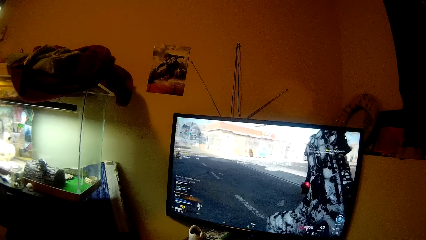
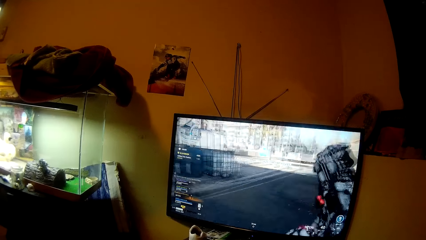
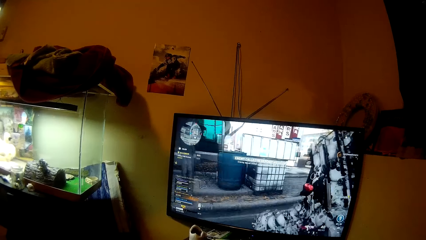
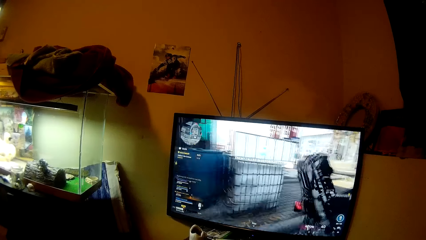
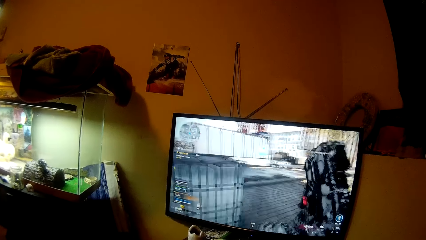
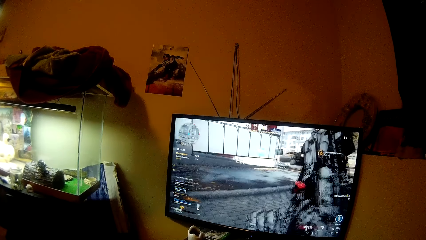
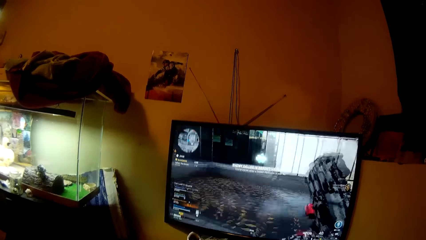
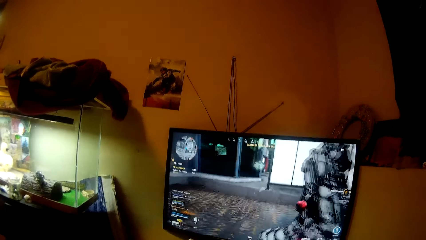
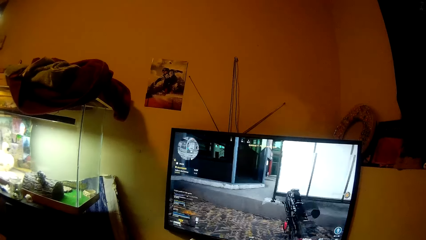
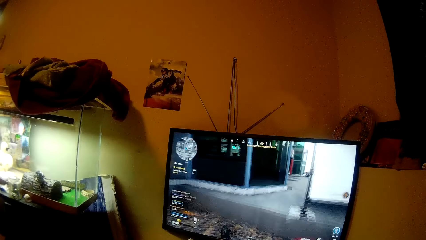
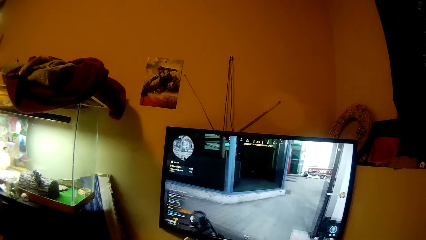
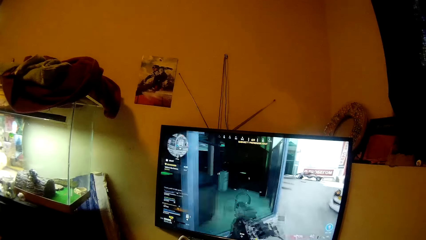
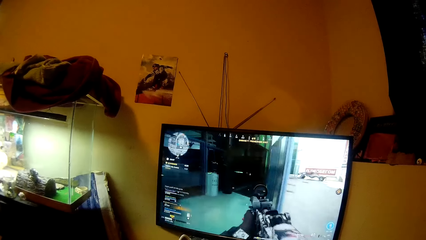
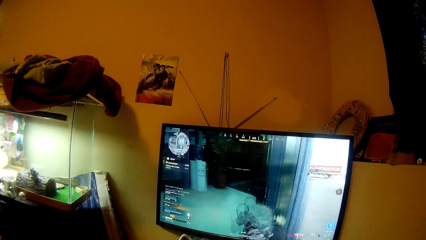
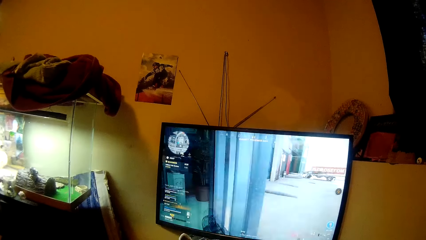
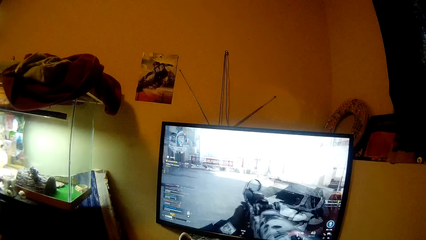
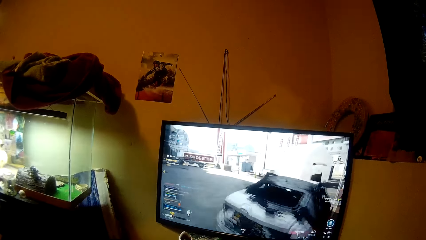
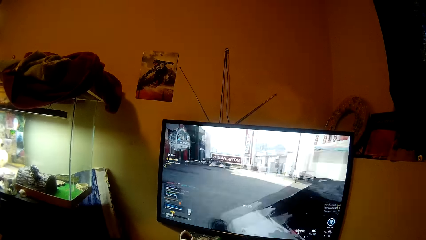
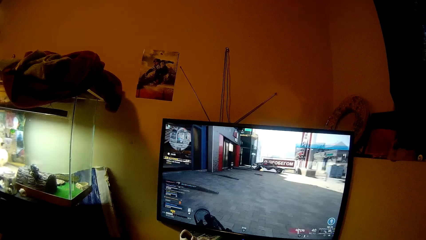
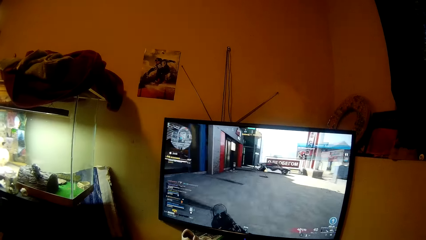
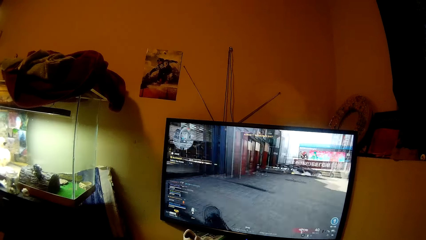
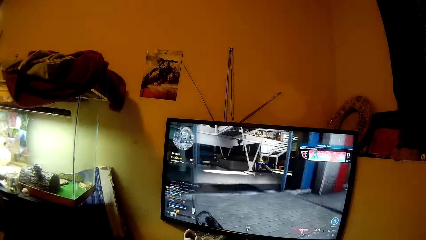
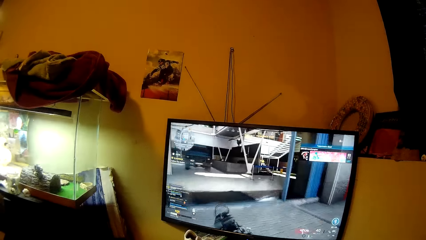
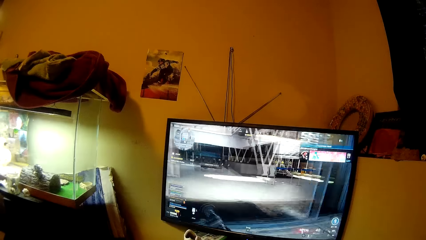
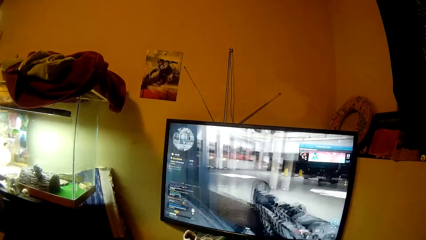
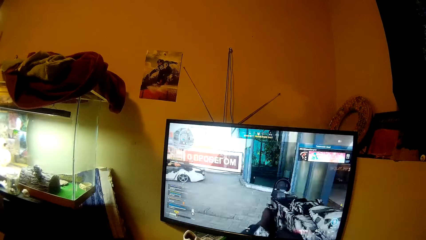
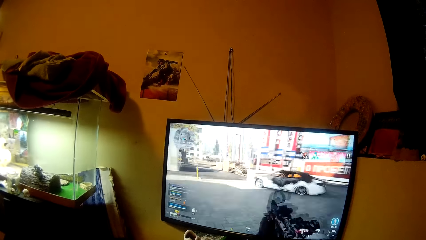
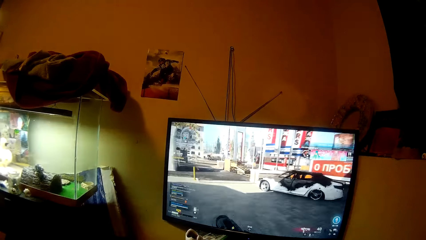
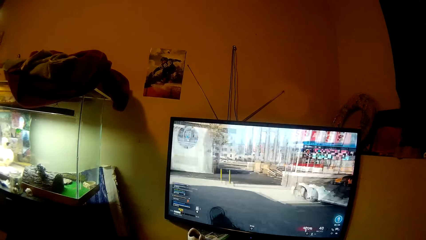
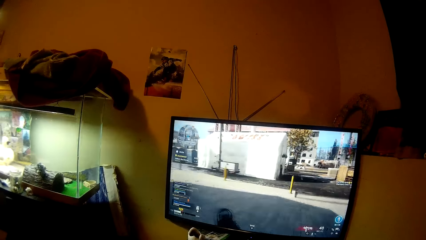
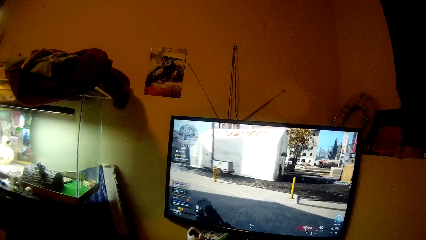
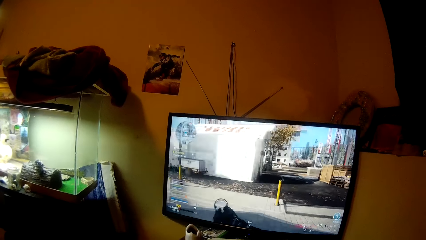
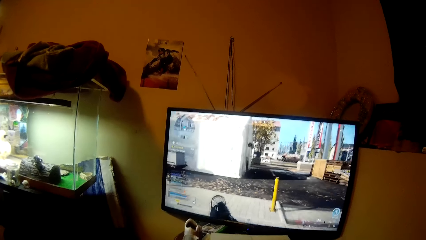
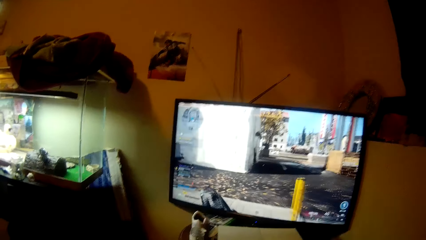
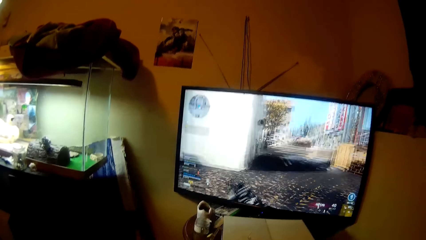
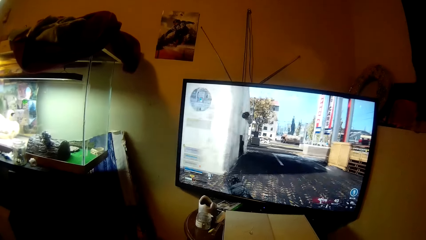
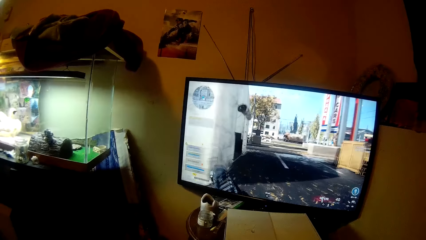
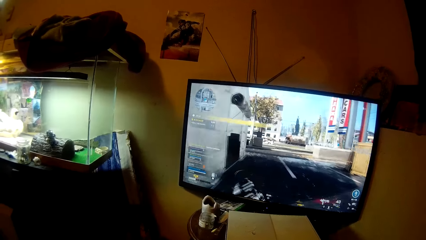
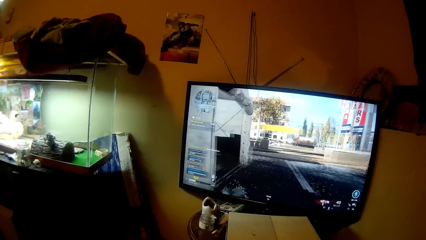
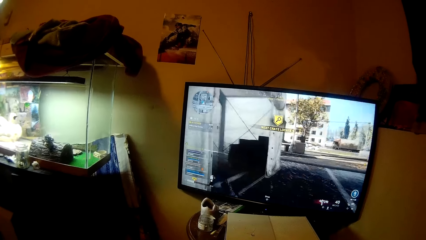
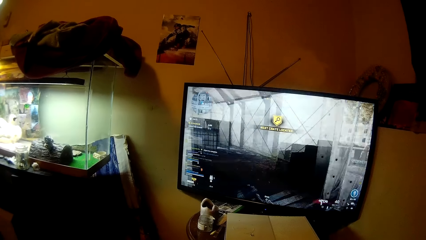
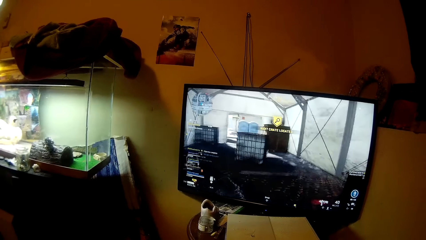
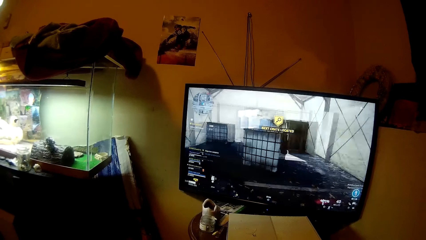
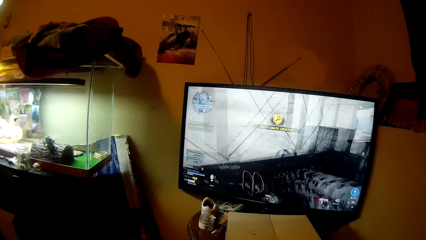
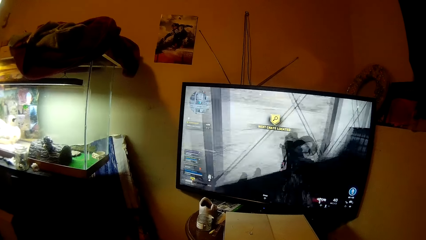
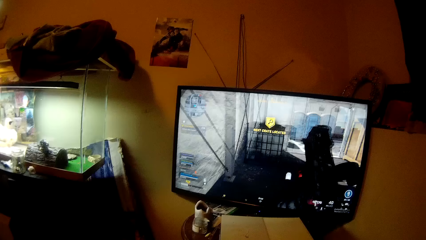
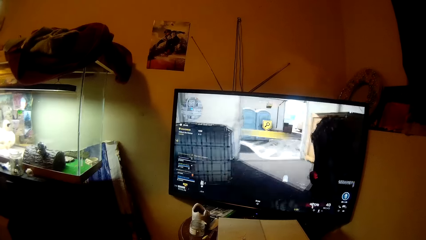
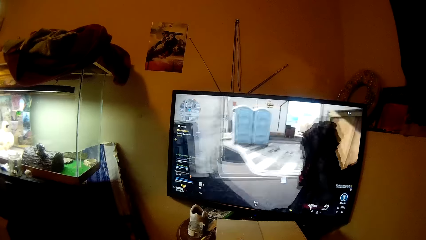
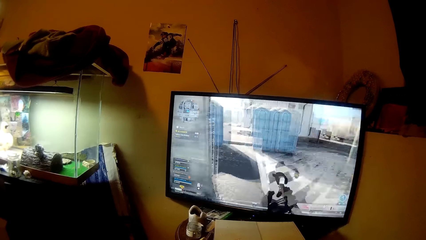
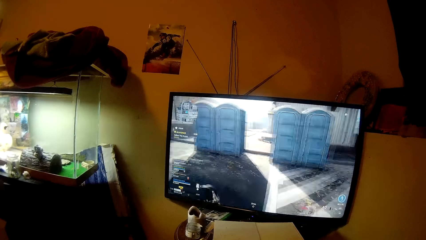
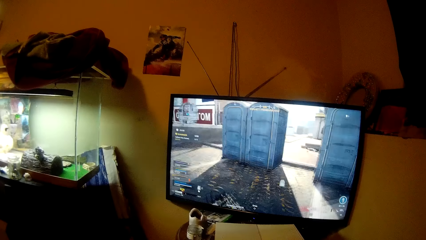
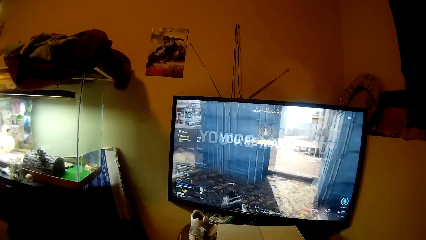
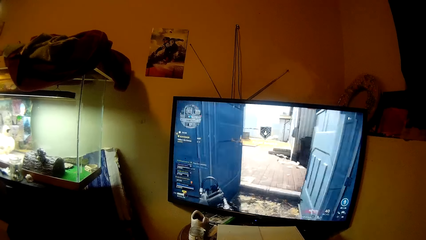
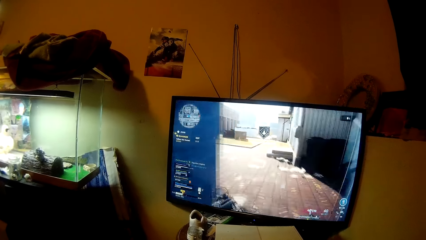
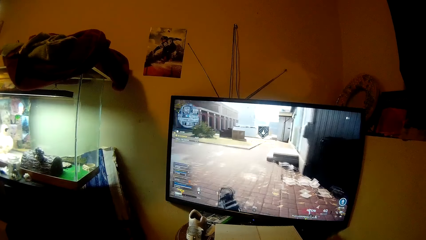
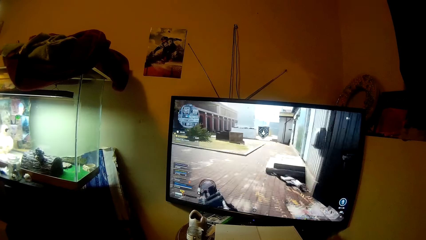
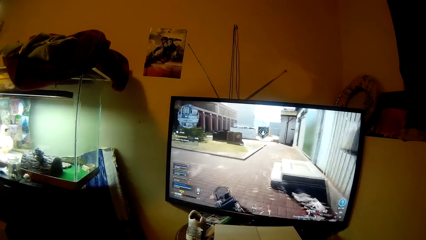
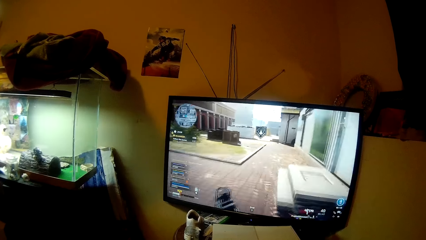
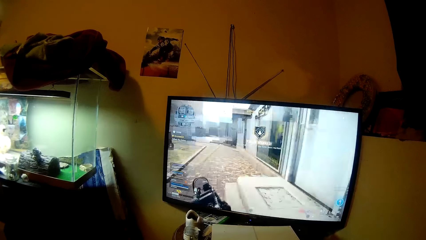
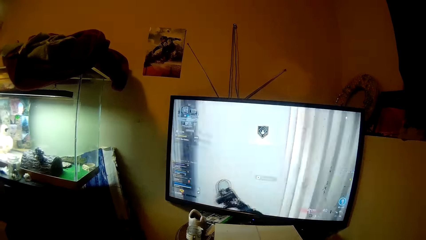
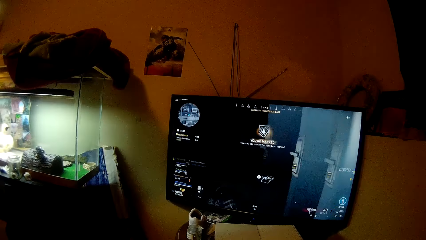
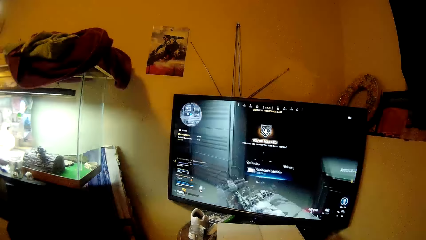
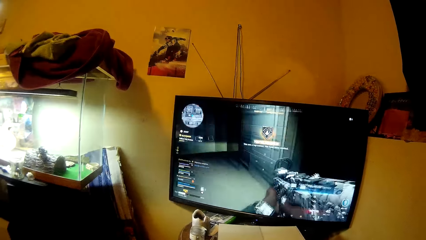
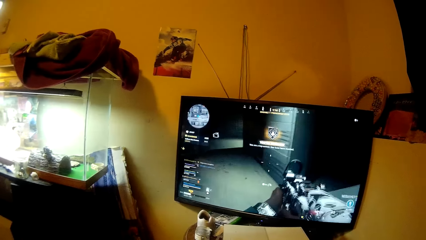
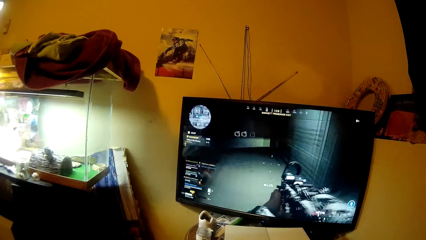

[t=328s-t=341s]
The camera wearer talks as he plays the video and moves close to the monitor.
